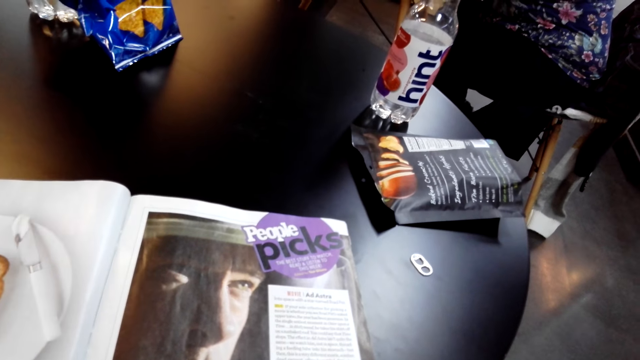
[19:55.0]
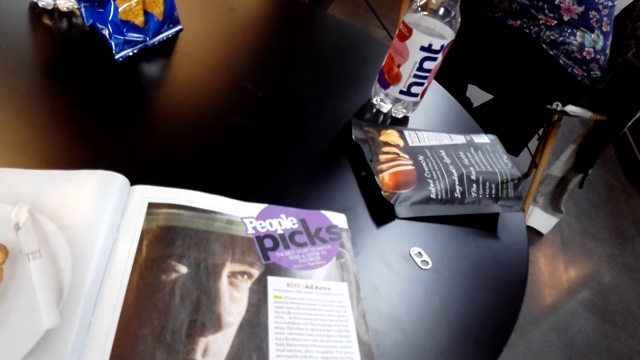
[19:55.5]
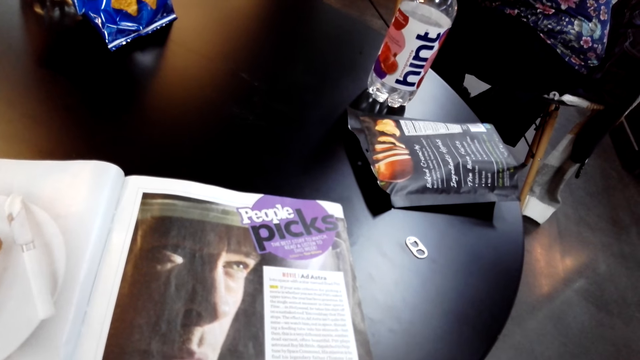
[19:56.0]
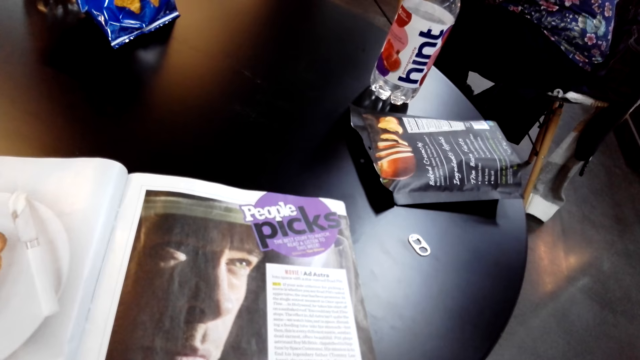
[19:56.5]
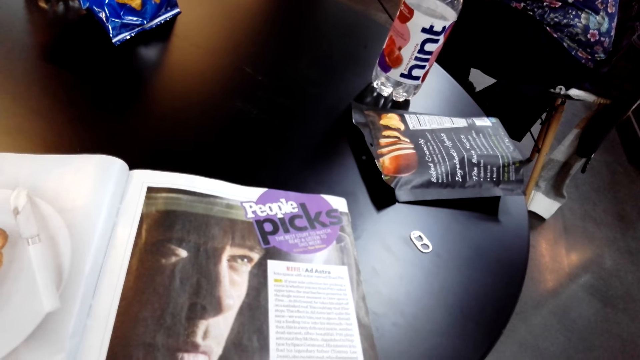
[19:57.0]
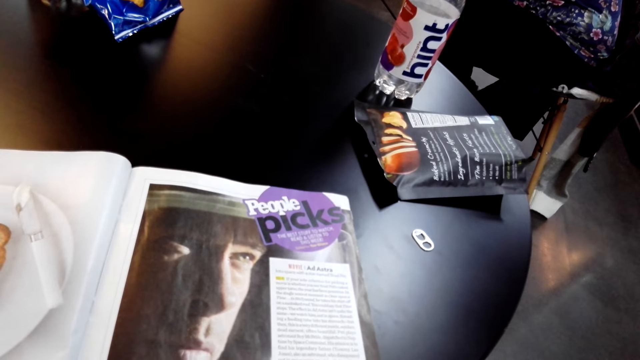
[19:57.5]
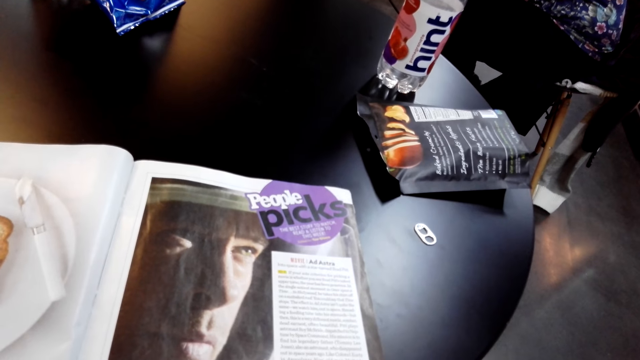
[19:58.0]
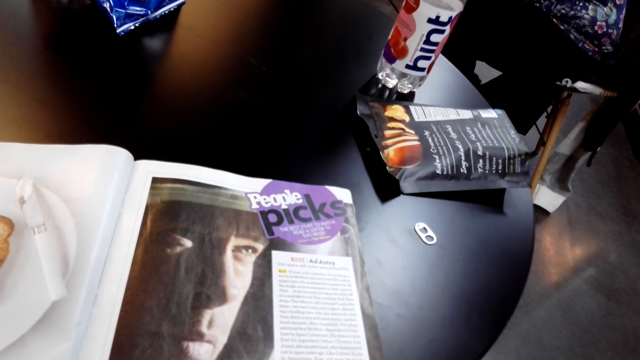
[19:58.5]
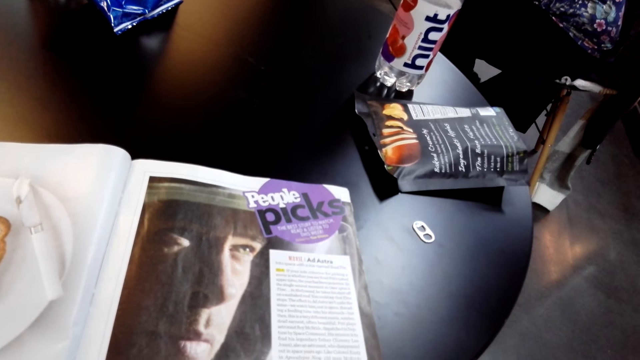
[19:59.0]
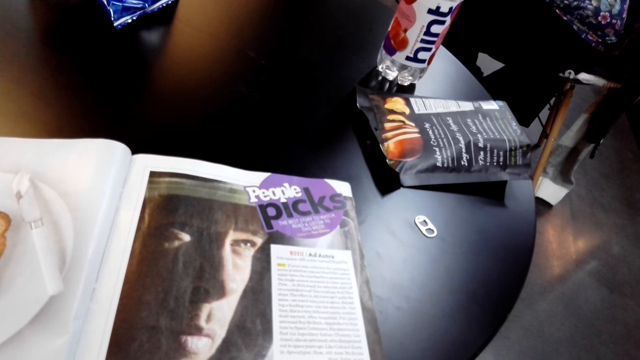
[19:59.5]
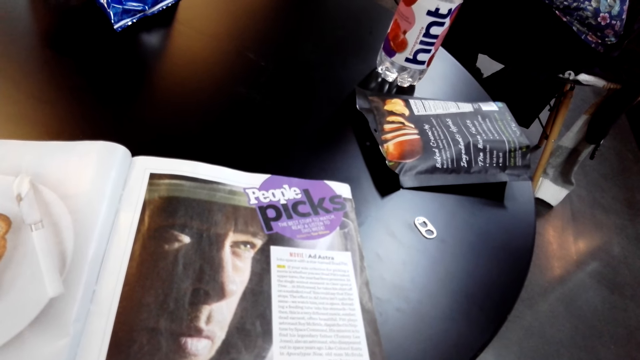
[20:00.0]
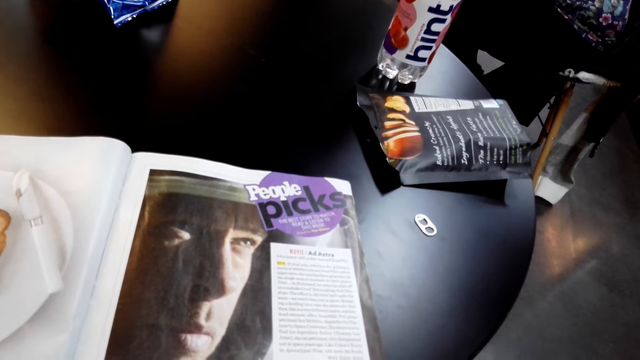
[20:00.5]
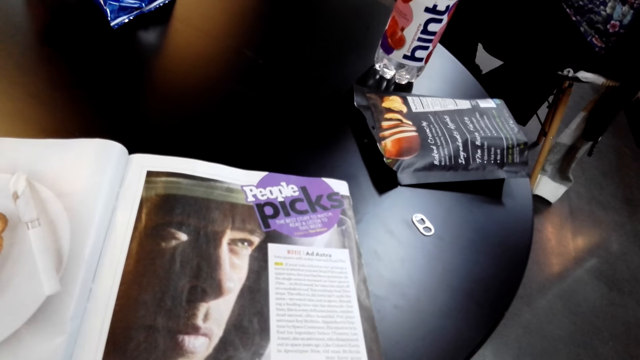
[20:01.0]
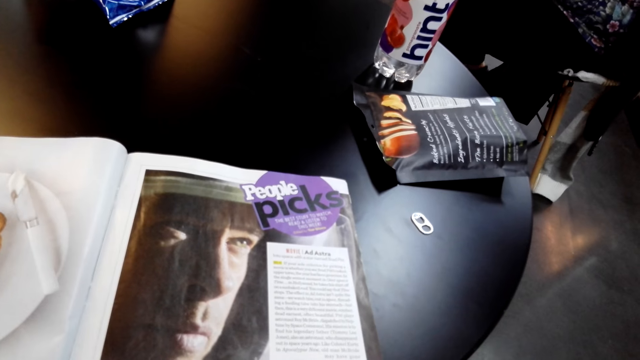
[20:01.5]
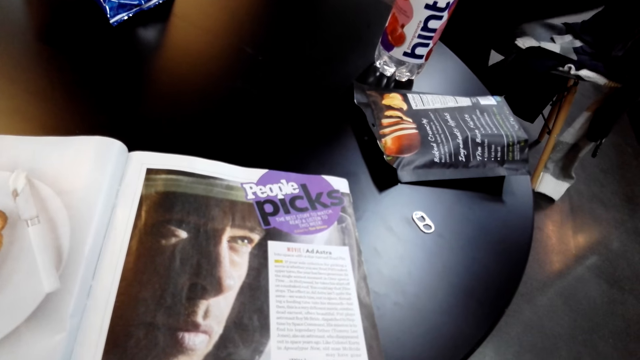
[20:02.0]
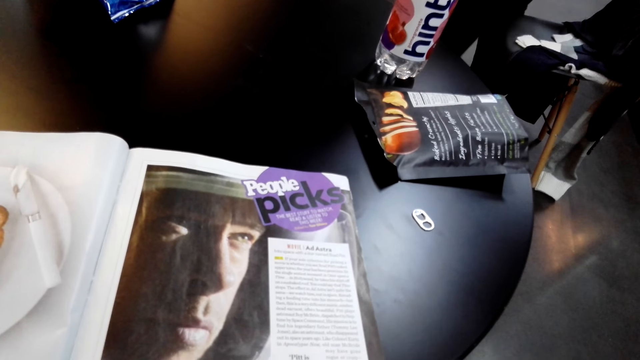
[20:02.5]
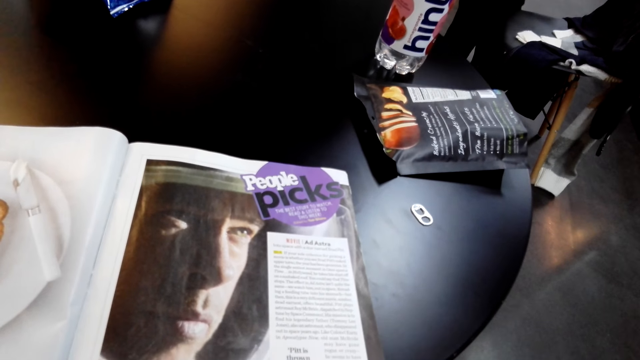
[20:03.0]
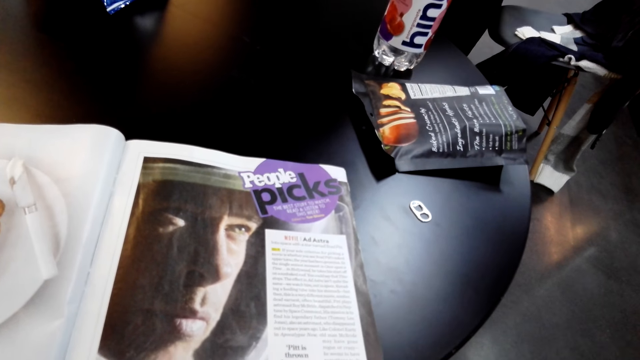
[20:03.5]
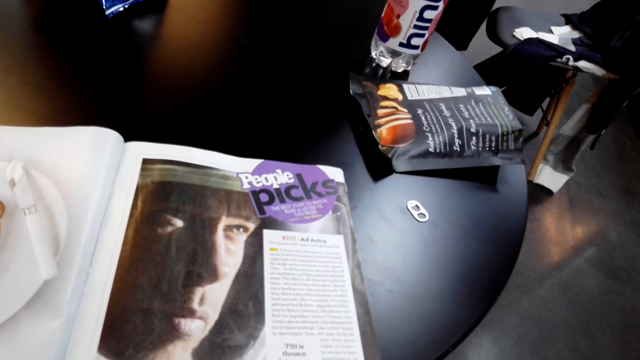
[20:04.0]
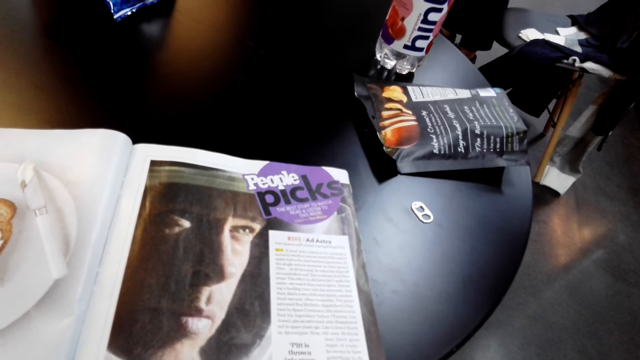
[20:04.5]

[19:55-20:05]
A woman stands from a chair.

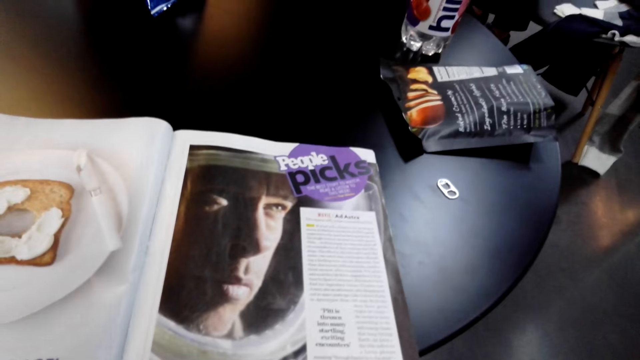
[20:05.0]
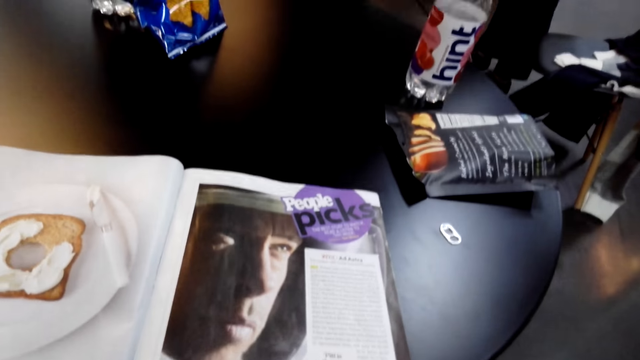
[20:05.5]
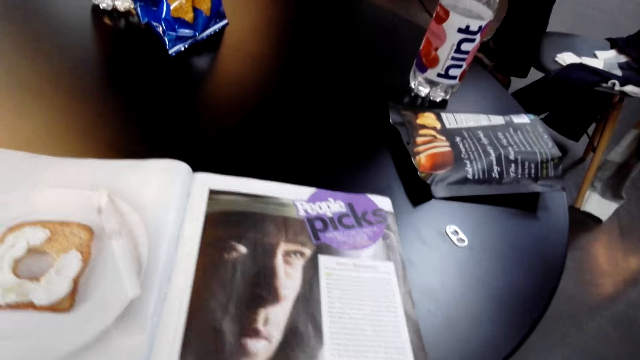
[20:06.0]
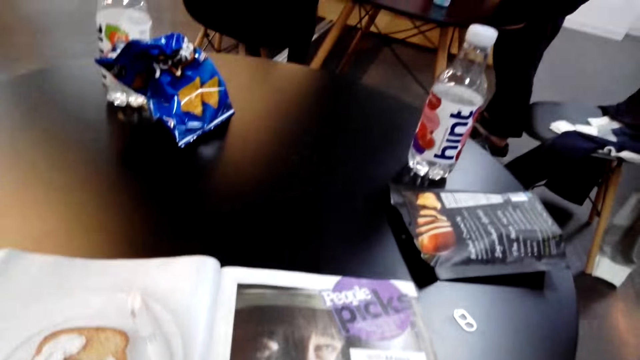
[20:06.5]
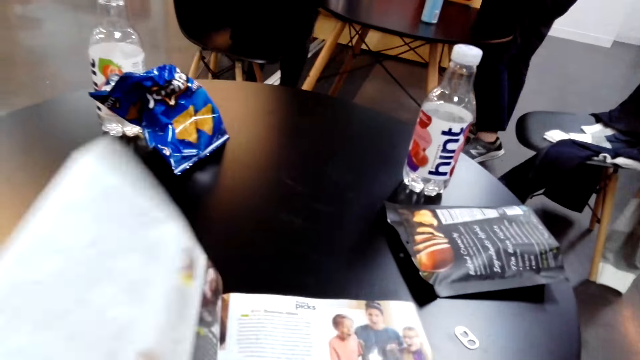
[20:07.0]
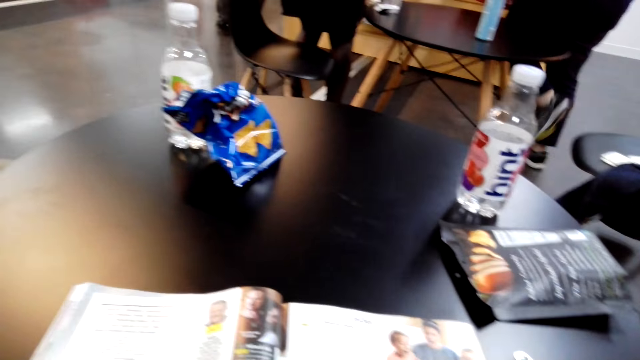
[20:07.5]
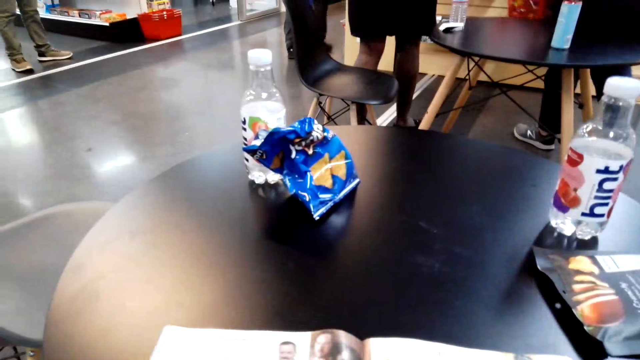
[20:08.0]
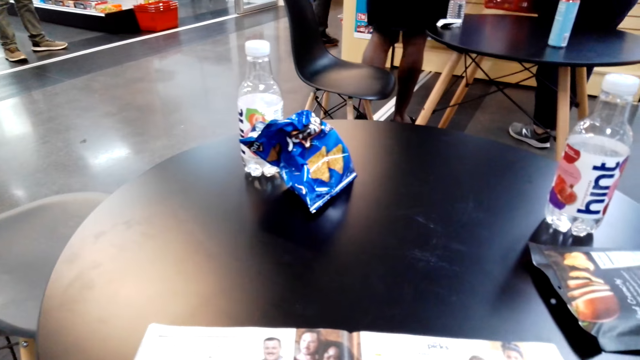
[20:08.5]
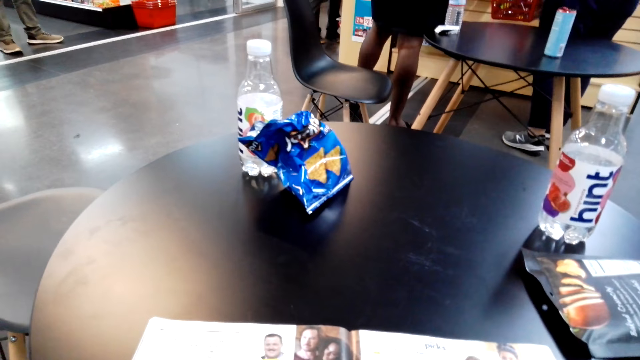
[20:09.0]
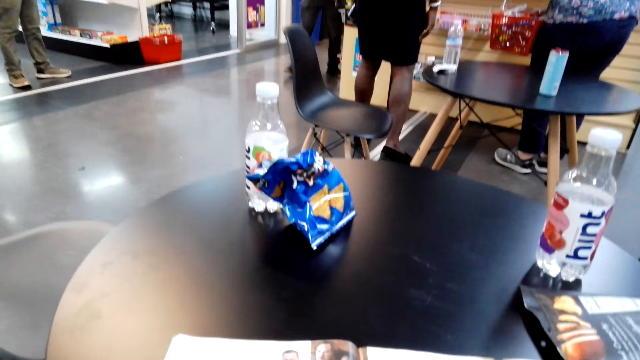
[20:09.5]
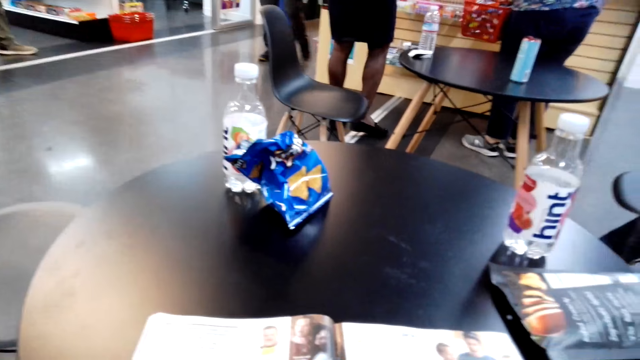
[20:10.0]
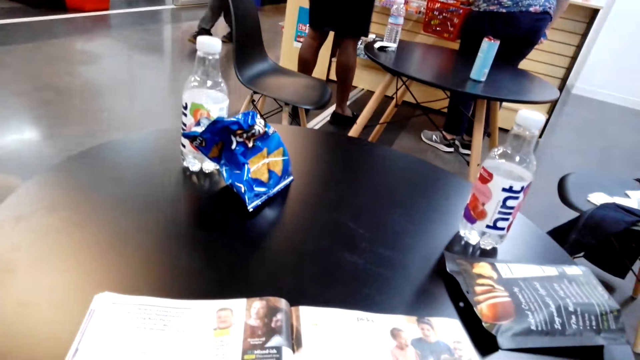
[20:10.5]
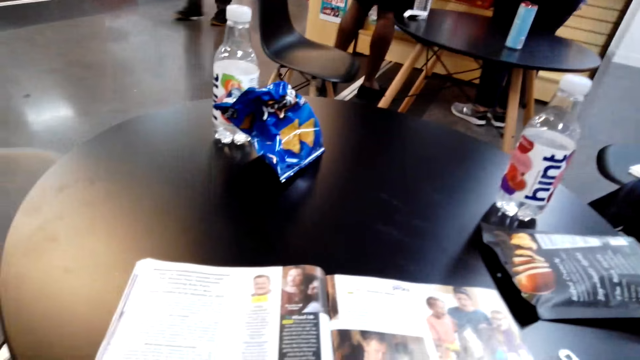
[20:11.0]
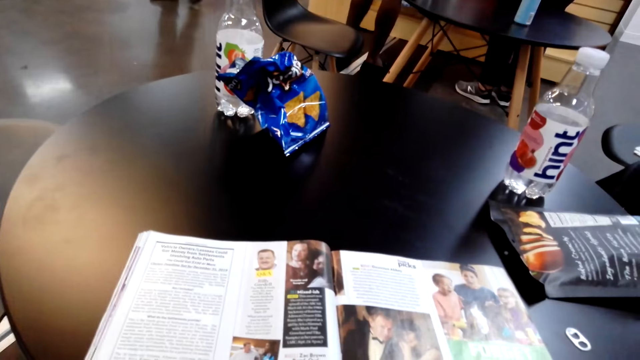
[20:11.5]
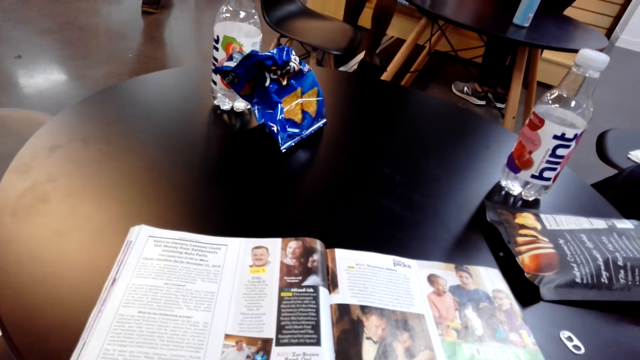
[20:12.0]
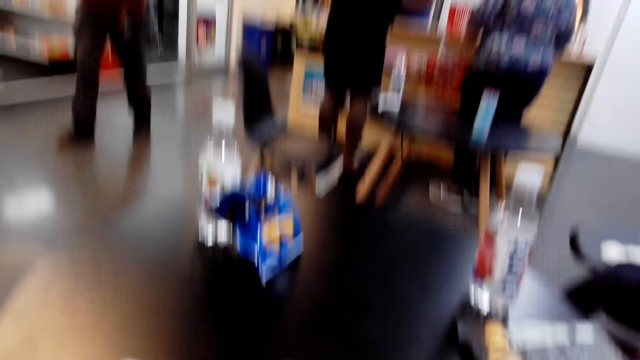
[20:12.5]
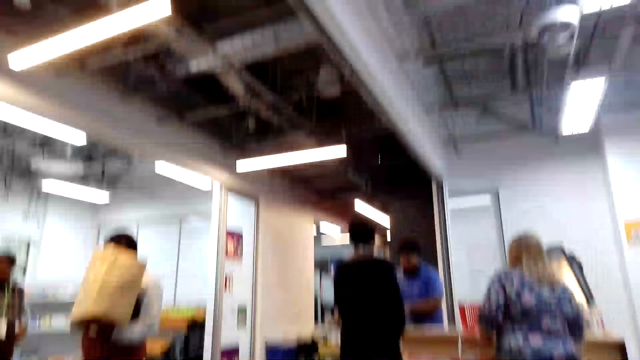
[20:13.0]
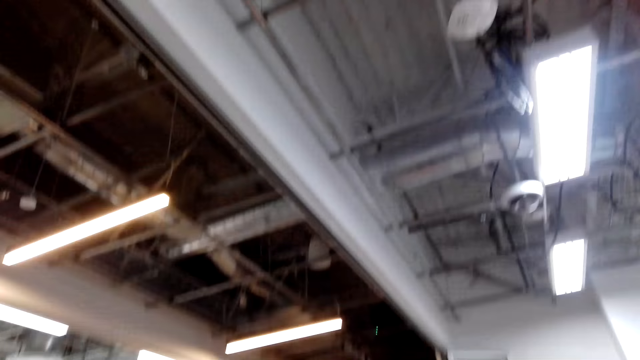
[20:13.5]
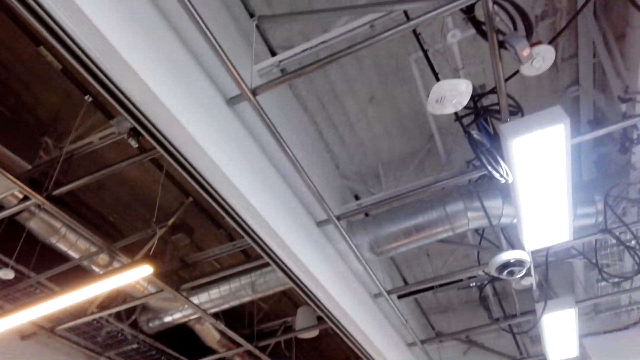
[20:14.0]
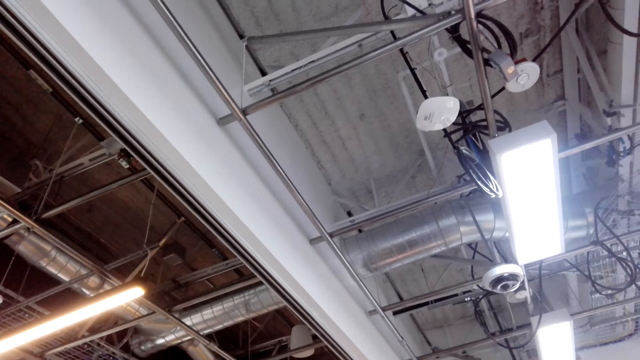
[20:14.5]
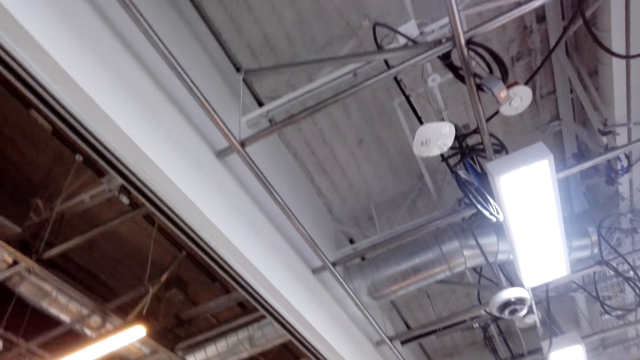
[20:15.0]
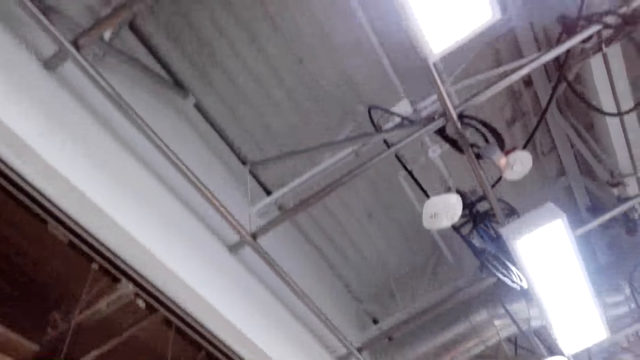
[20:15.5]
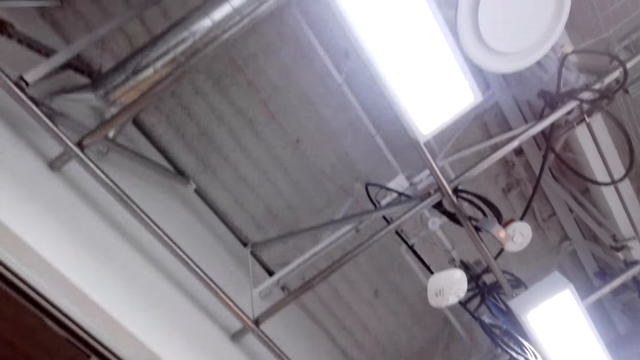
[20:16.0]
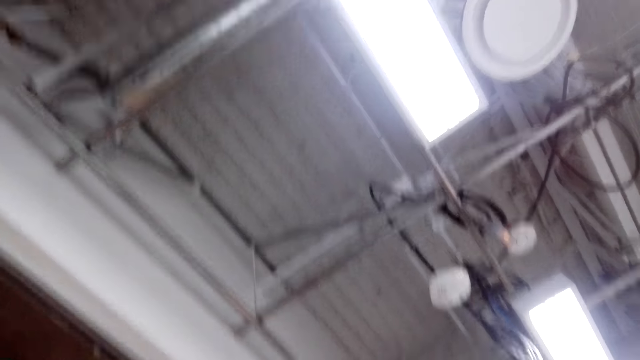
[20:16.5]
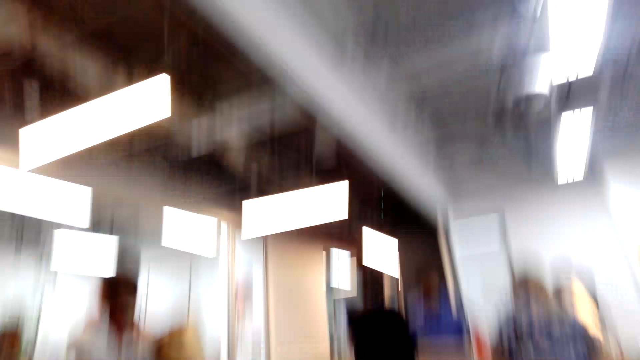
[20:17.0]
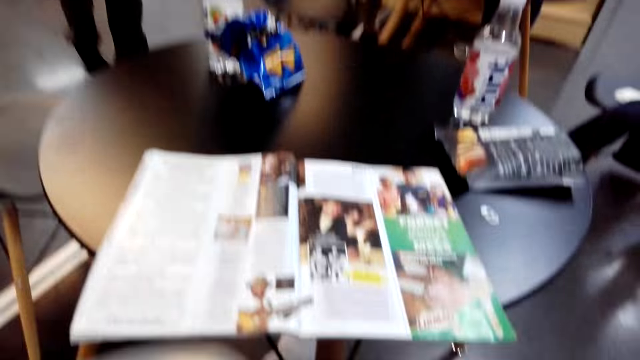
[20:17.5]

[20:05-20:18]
The camera wearer turns a page of a magazine. A woman stands from a chair. The camera wearer reads a book. They stare at the room. A man walks across the store. The camera wearer drinks from a can.
